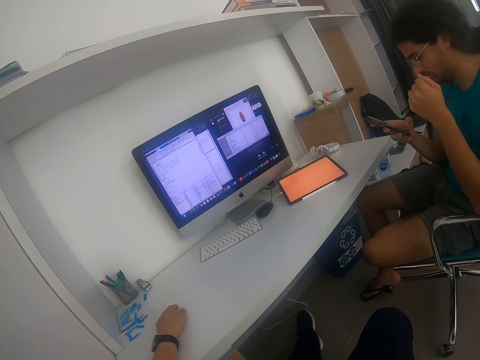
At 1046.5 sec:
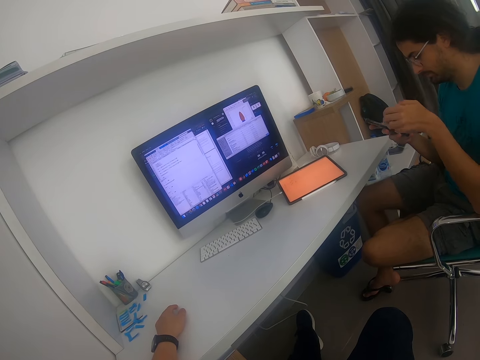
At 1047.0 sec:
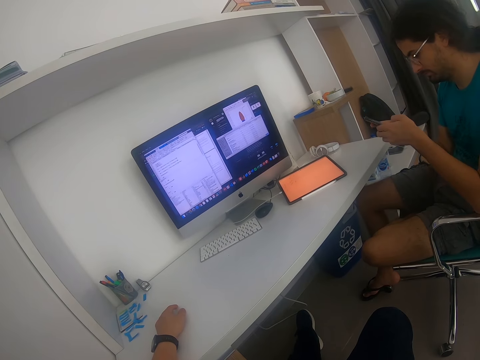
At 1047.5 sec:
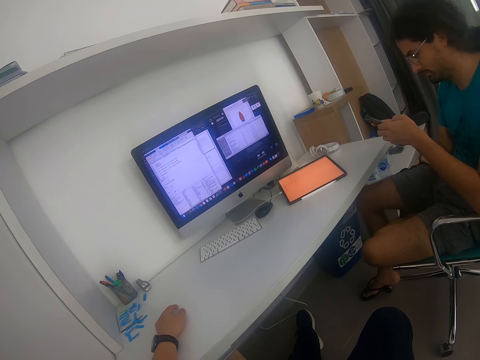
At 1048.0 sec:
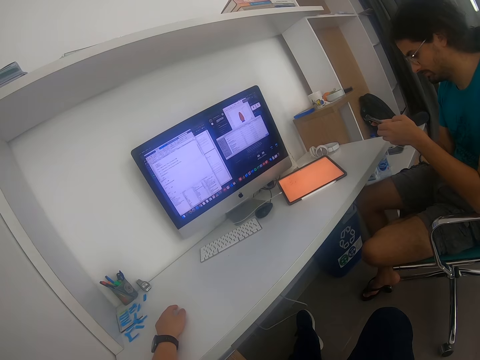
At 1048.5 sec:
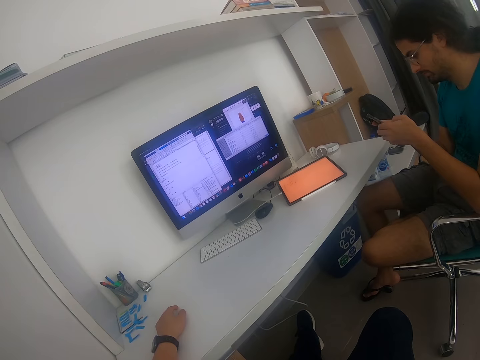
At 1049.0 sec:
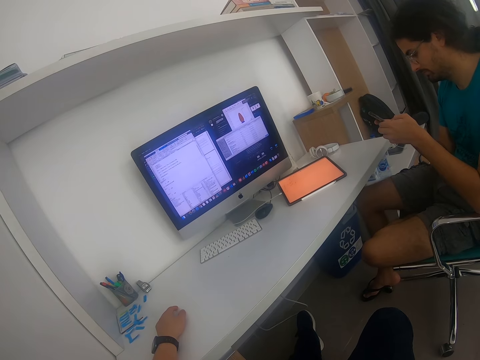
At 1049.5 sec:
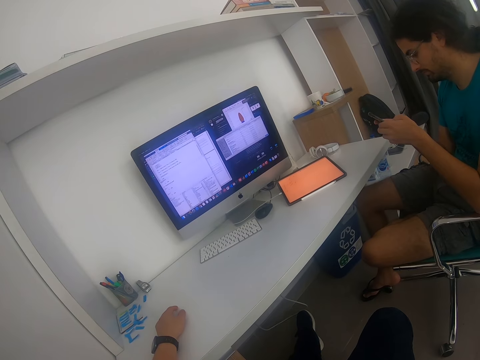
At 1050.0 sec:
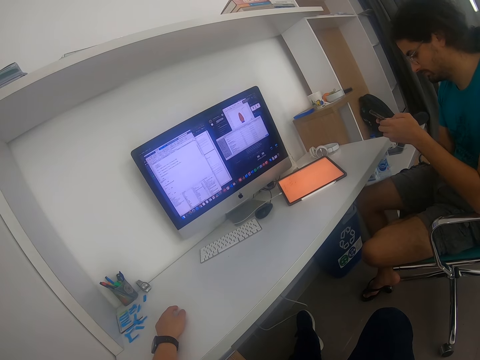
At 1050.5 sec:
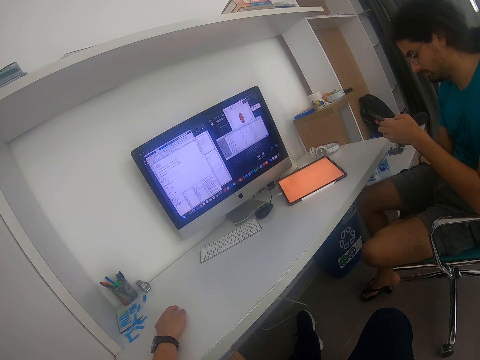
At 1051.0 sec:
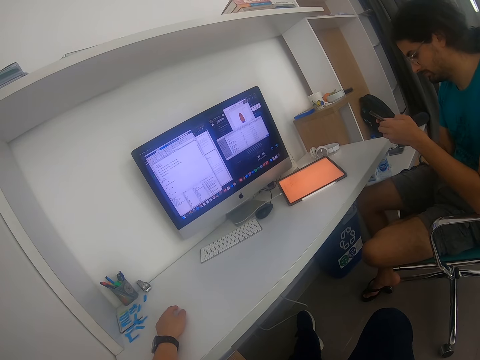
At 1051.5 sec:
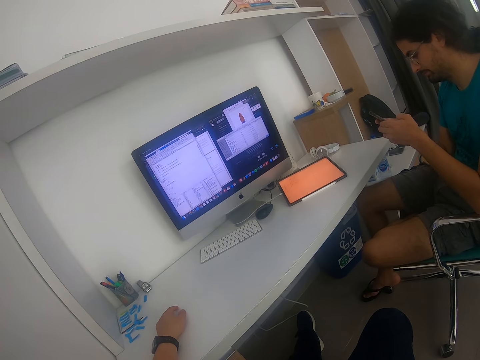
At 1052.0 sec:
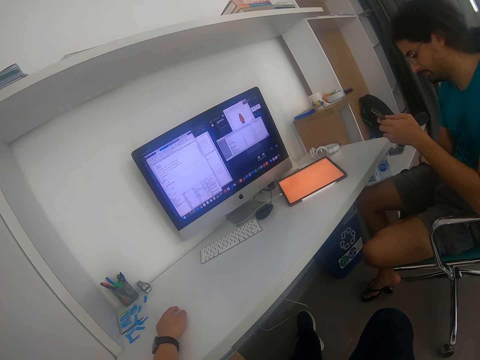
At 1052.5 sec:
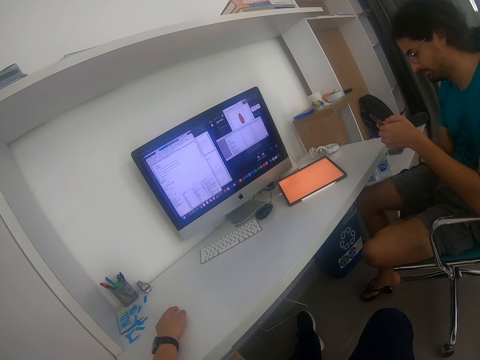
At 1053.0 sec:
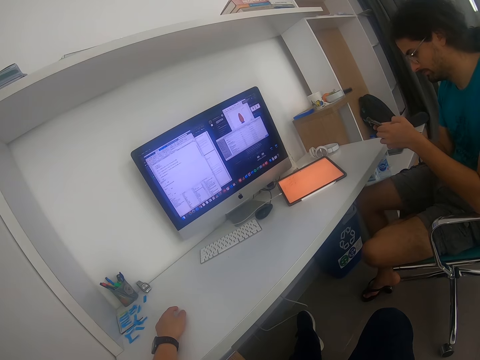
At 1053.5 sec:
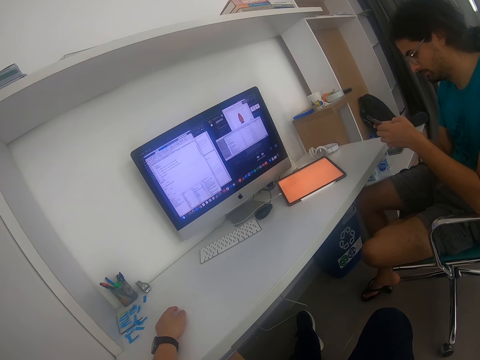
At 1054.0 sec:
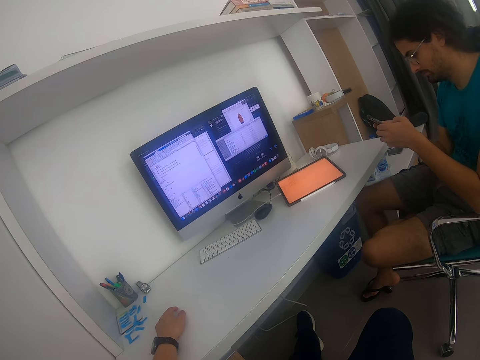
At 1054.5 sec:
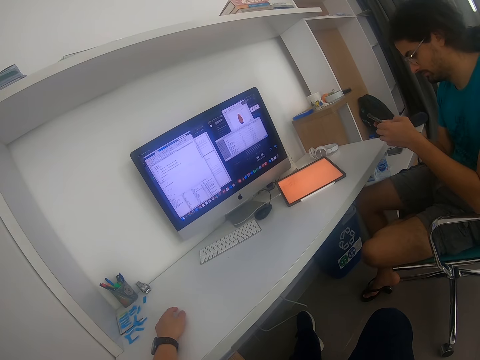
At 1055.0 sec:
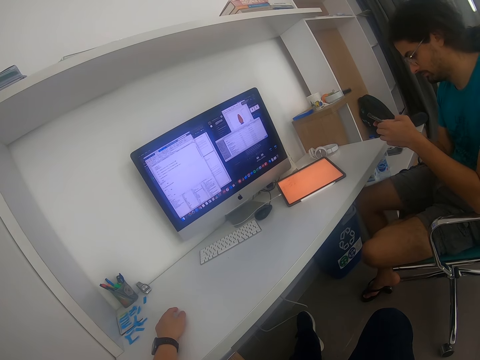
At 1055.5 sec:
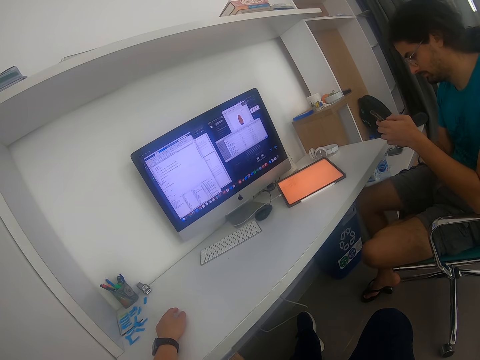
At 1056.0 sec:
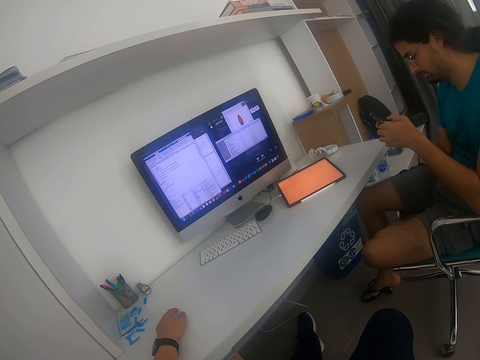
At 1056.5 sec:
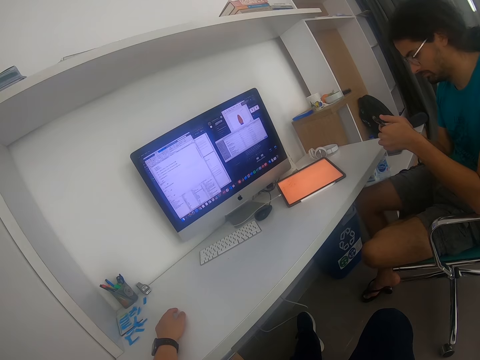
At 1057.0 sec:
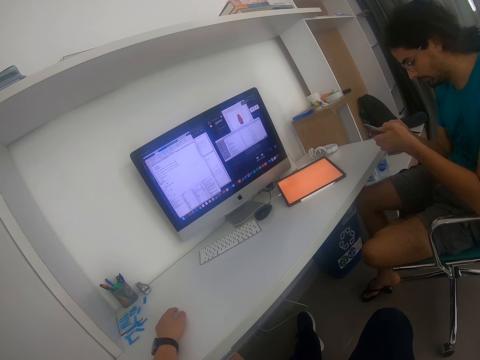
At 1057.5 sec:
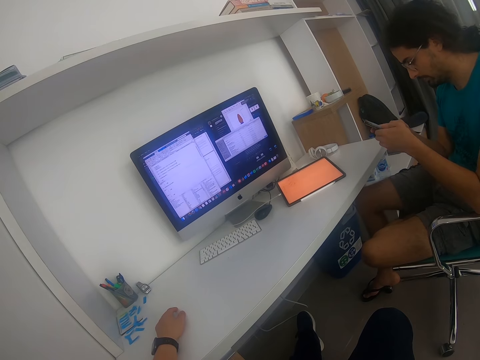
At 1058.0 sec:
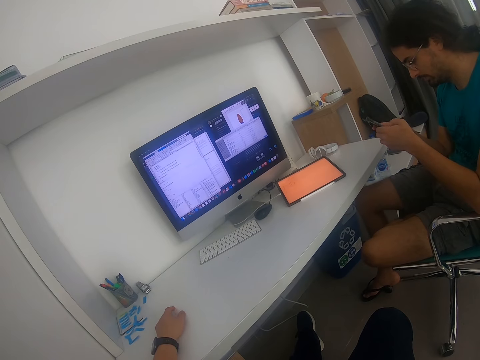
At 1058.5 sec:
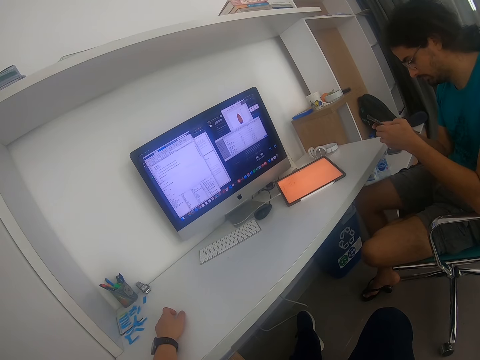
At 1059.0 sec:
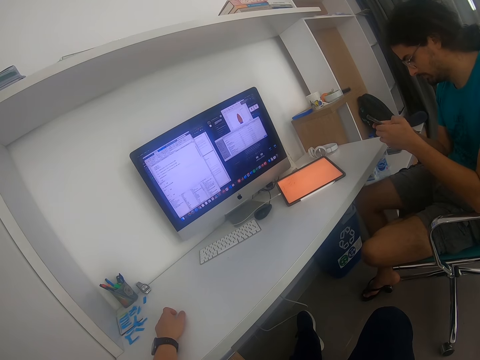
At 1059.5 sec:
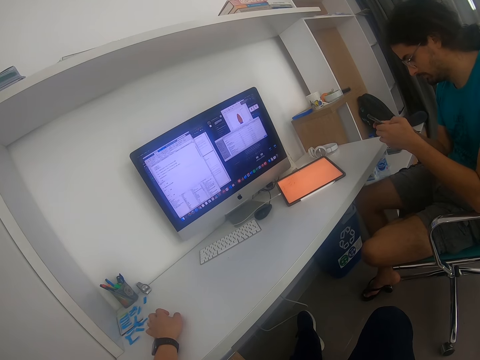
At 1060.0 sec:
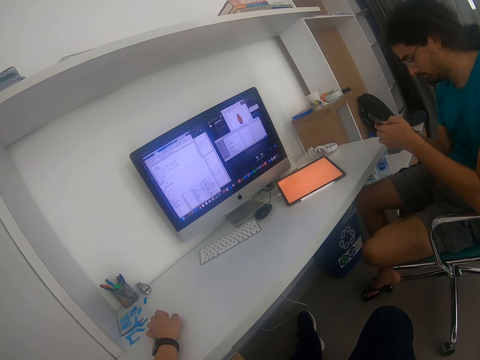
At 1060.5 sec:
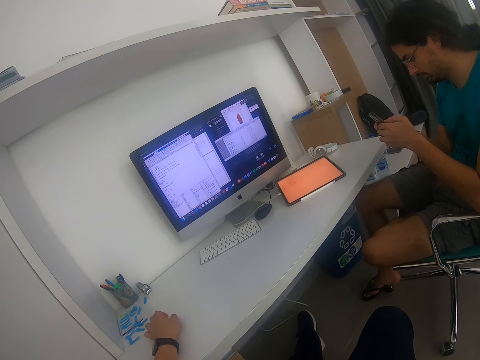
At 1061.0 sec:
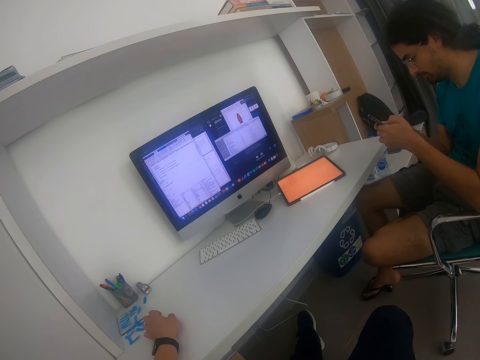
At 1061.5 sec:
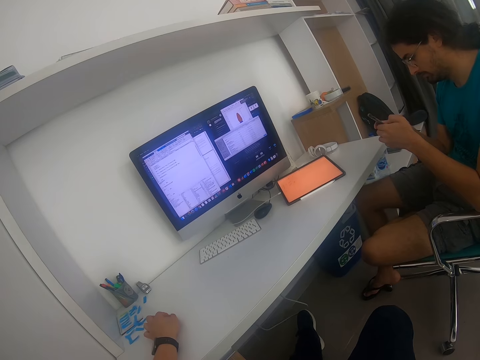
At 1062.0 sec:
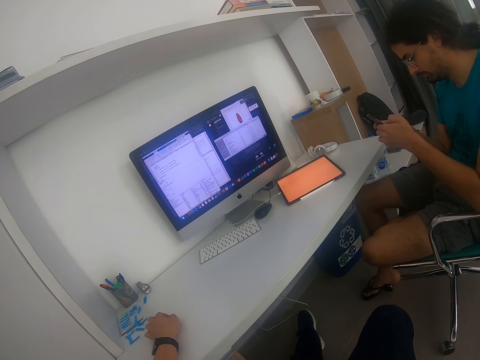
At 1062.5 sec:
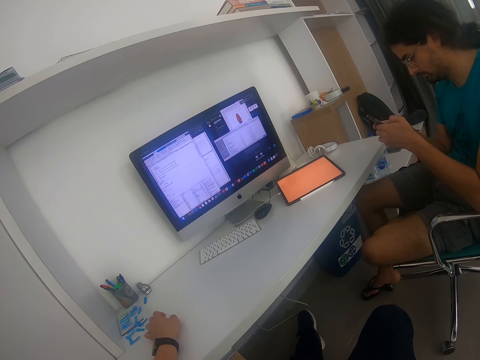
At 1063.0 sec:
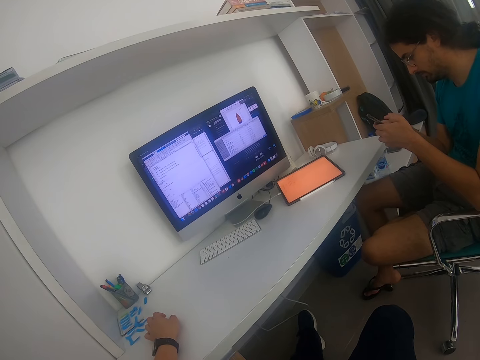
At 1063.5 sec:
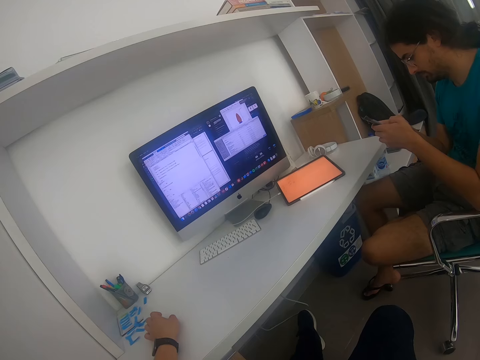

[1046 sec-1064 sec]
The camera wearer hits fingers on the table. They put a hand on the table.

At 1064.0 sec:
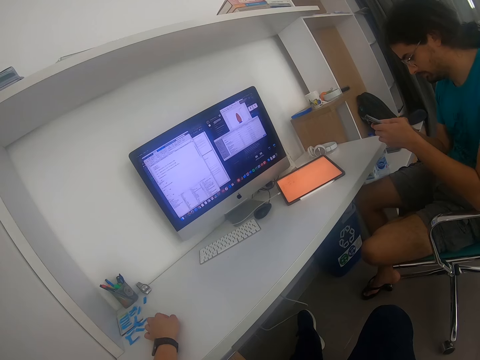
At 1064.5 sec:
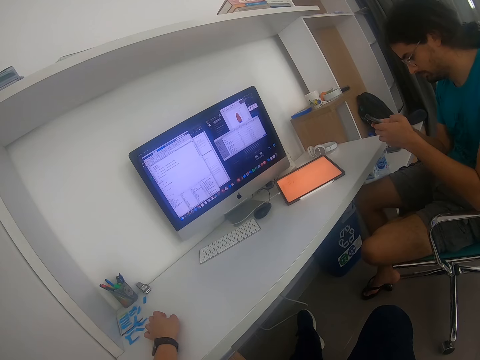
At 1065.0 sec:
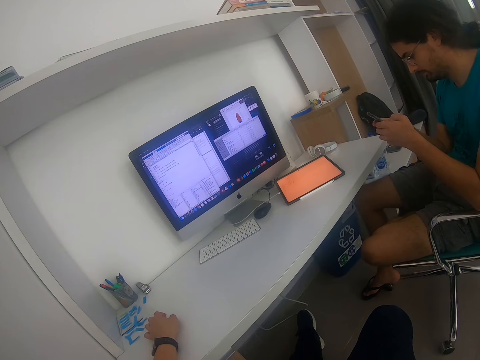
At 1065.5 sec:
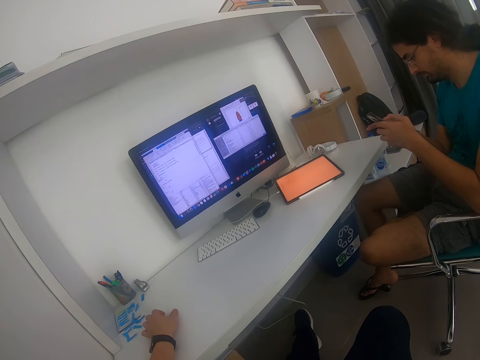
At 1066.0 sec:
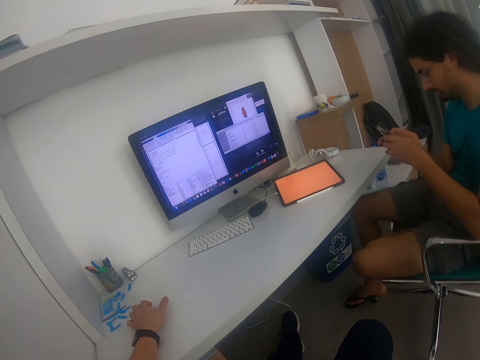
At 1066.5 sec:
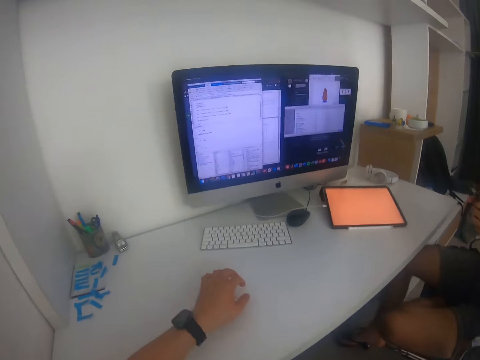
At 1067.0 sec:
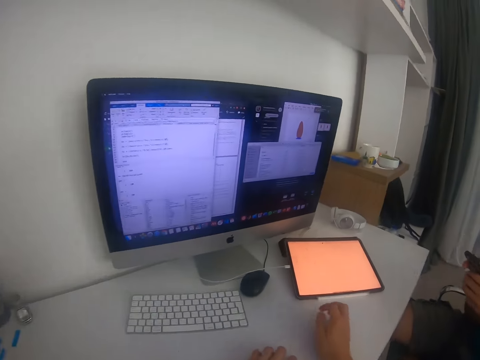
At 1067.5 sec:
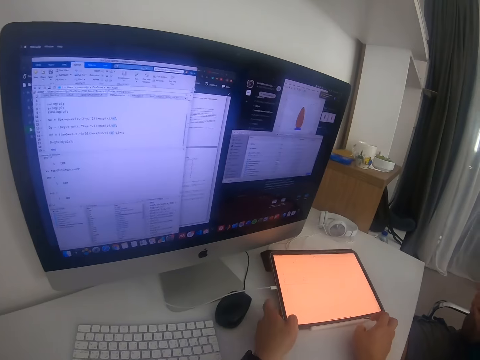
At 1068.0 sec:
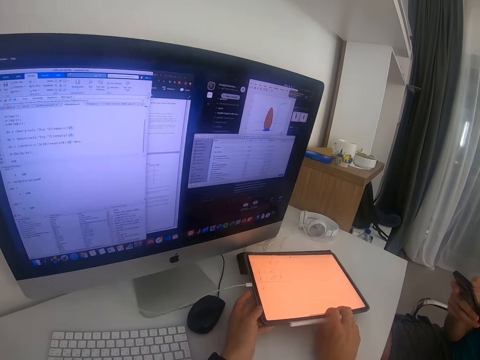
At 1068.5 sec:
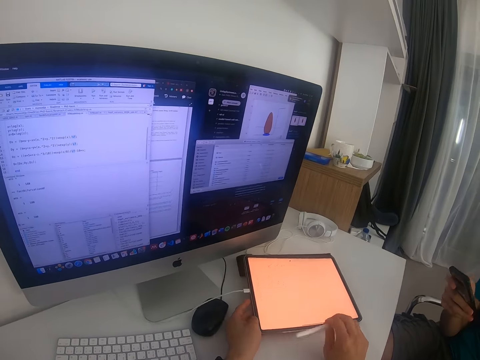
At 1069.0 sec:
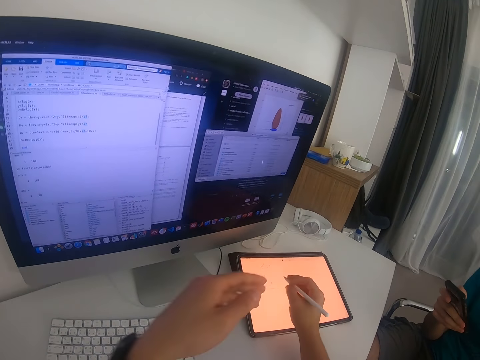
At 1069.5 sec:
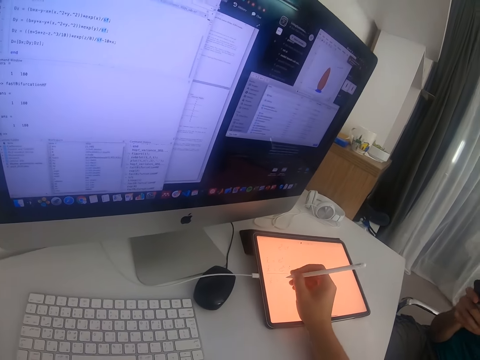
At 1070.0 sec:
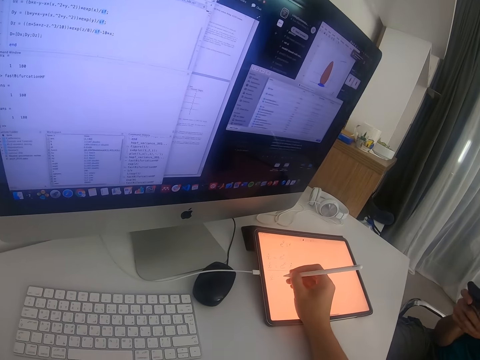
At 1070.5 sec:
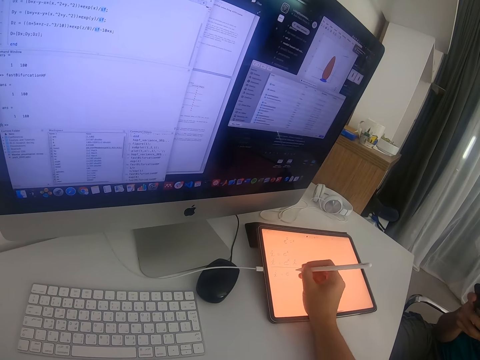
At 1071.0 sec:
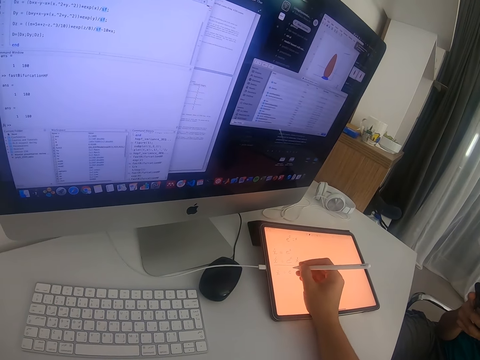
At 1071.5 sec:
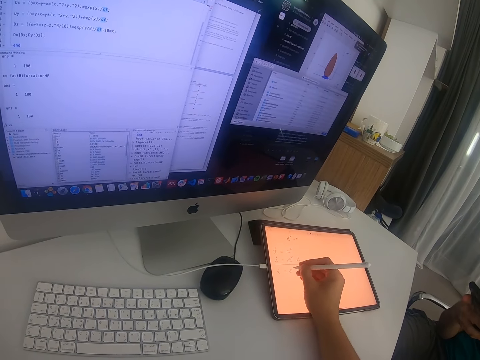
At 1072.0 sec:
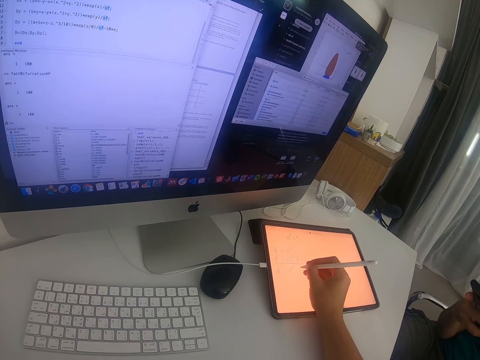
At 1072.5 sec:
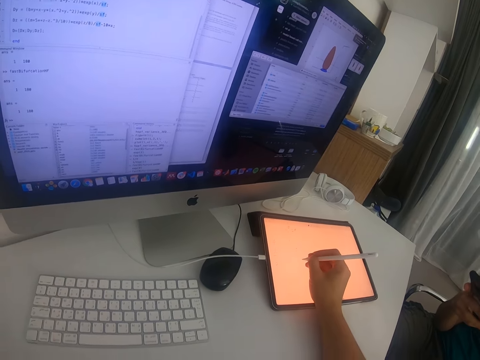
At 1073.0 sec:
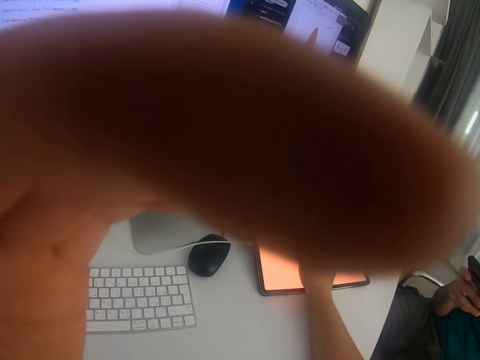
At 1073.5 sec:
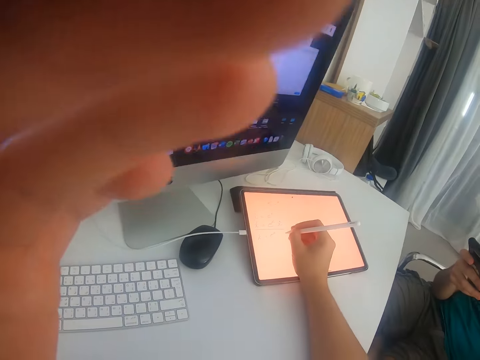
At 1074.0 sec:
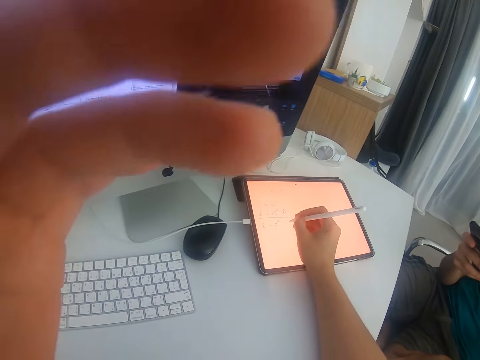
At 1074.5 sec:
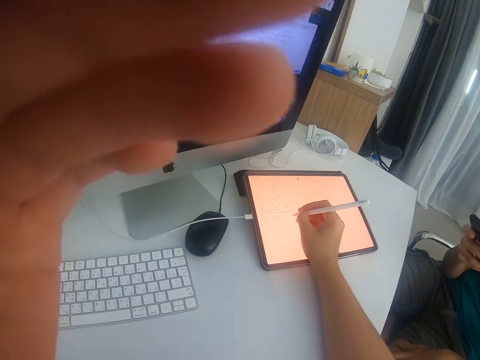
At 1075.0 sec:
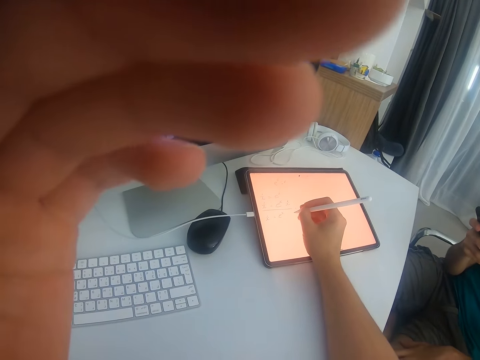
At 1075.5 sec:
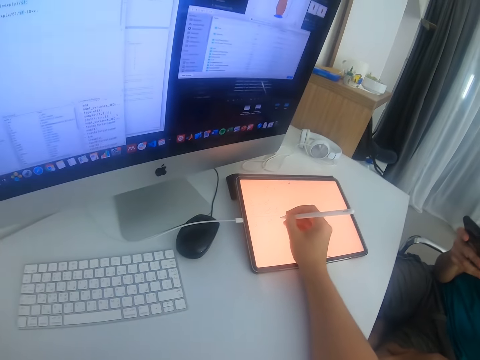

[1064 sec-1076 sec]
A person touches the phone. The camera wearer lifts the tablet. They touch the tablet. They take a stainless pen, put down the tablet, and write on the tablet screen using the stainless pen. They fix the camera. They raise their hand up. They write on the tablet screen using the stainless pen.
